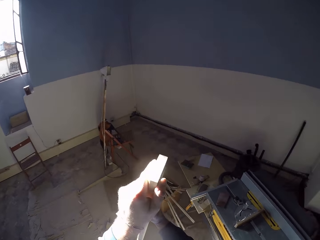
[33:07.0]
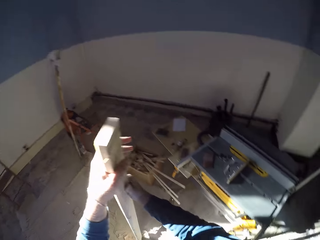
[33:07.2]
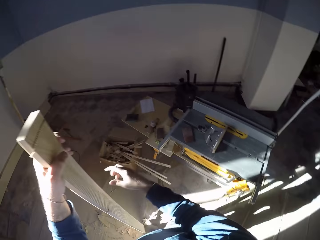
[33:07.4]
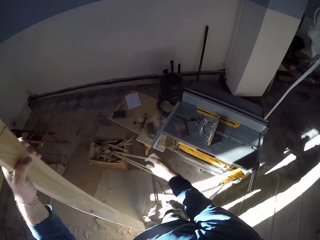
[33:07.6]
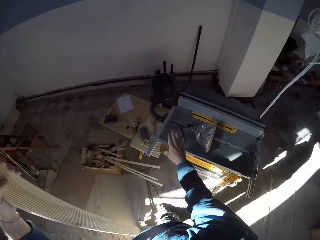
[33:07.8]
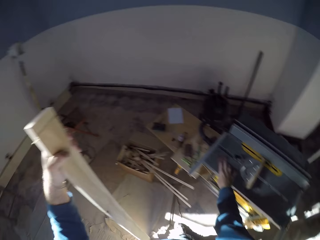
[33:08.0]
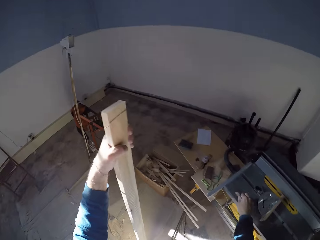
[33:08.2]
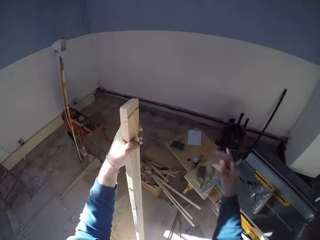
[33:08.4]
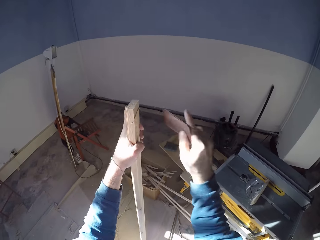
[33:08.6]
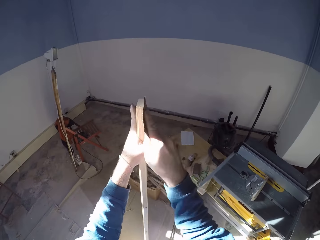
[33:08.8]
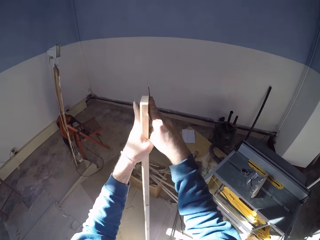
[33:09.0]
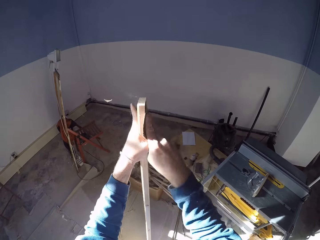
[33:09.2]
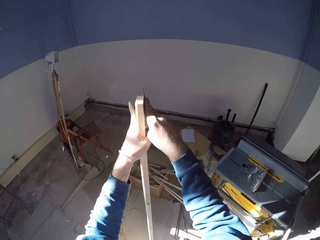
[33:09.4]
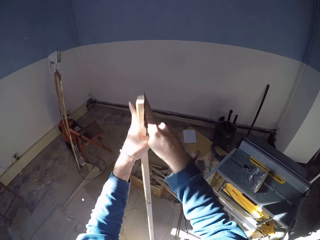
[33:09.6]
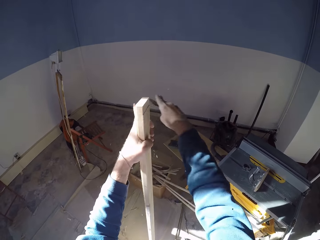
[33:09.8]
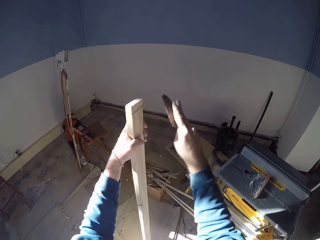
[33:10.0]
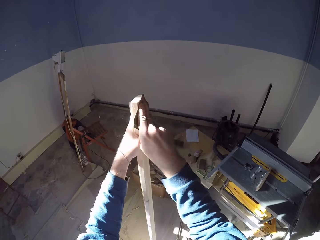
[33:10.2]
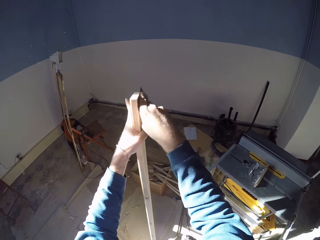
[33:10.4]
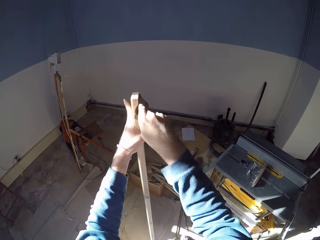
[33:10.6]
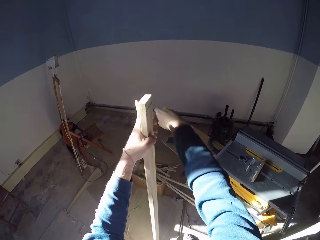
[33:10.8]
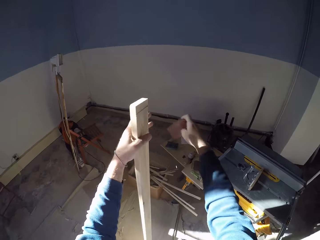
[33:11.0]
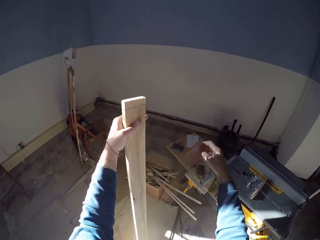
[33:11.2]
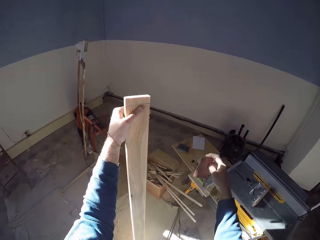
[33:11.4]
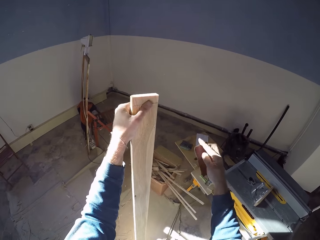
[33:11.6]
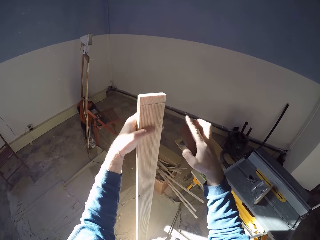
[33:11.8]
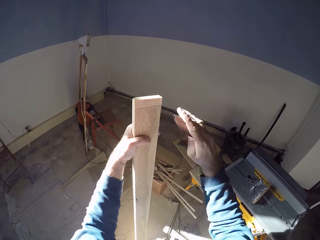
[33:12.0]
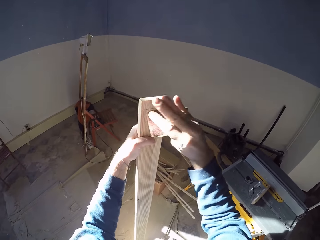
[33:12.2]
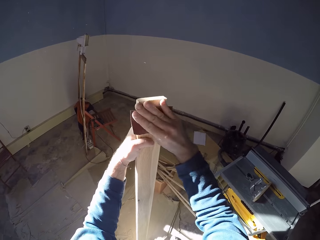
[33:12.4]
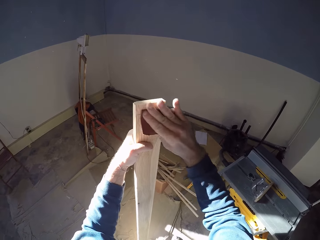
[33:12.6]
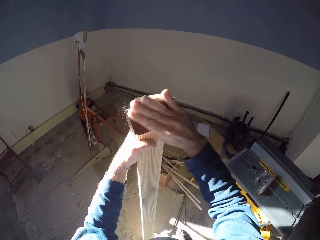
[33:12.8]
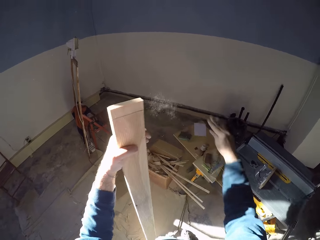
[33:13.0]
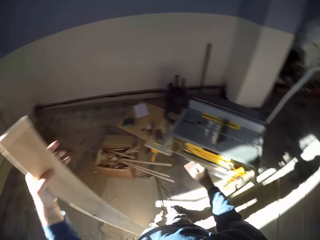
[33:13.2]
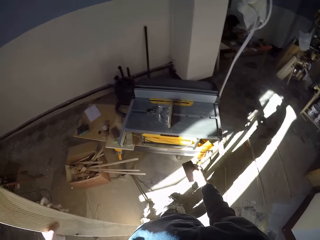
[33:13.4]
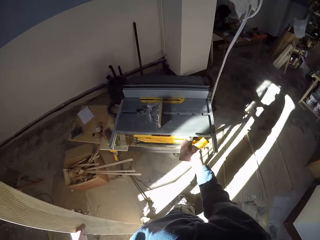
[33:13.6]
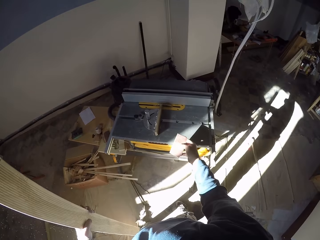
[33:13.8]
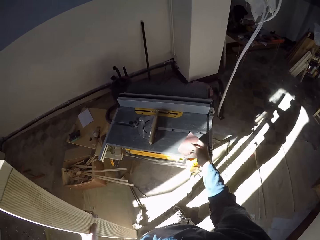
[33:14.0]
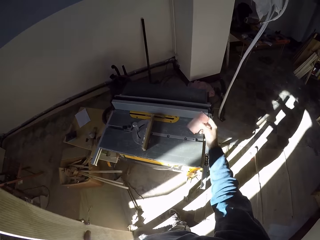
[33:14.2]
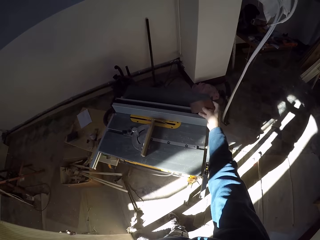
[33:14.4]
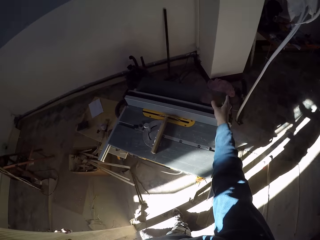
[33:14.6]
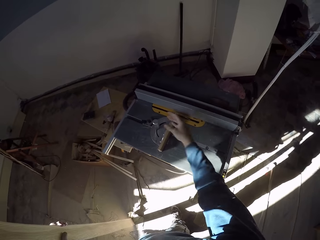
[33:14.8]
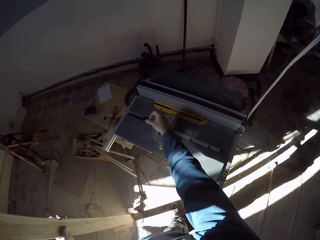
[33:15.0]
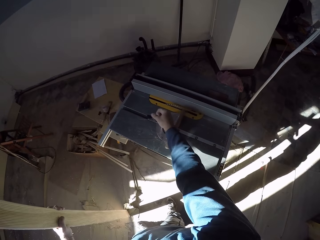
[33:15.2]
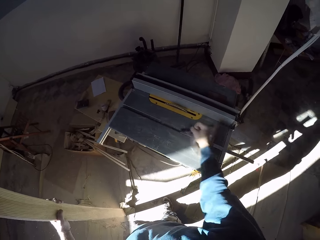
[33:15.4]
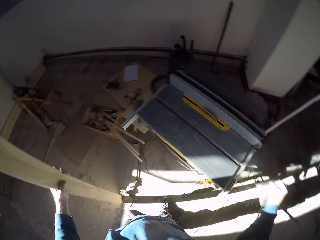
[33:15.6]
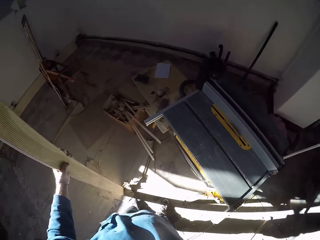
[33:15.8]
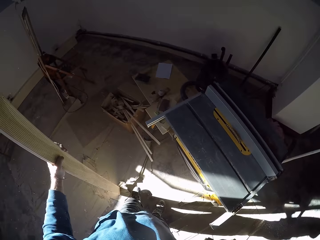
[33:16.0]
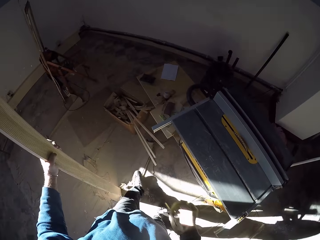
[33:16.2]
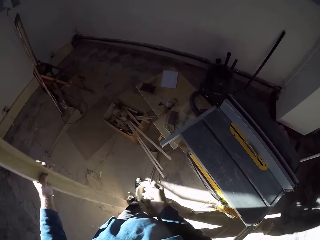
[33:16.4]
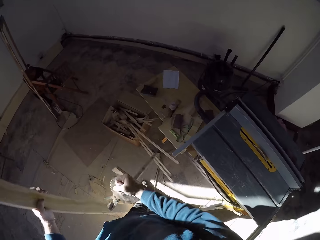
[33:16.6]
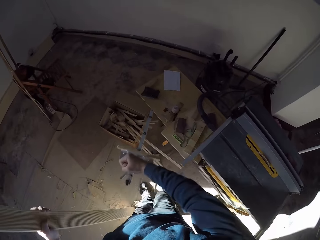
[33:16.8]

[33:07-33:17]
The camera wearer holds the piece of lumber with both hands. He picks up the sandpaper from the table saw with his right hand. He smoothens the wood in his left hand with the sandpaper in his right hand. He drops the sandpaper on the table saw with his right hand. He pulls out a miter gauge from the table saw with his right hand.

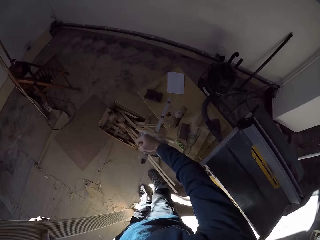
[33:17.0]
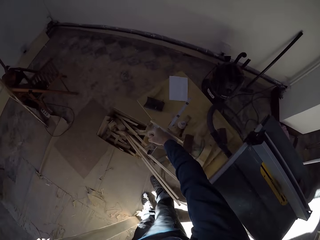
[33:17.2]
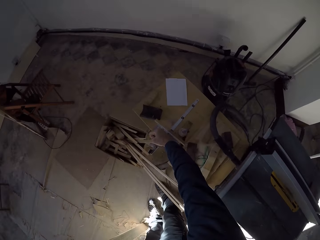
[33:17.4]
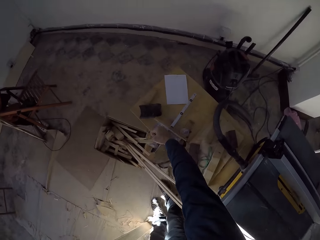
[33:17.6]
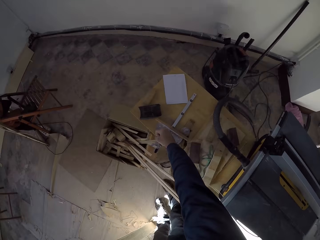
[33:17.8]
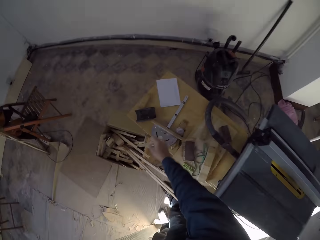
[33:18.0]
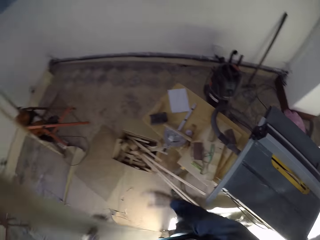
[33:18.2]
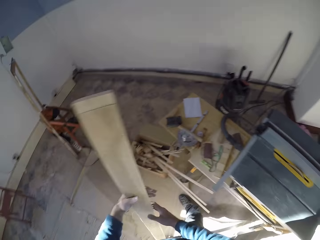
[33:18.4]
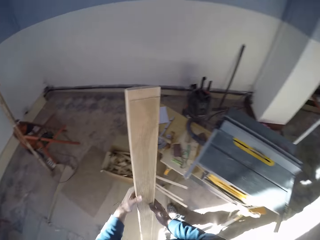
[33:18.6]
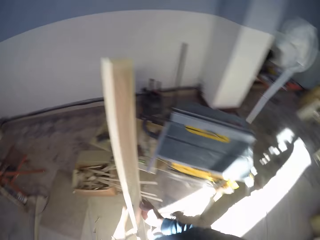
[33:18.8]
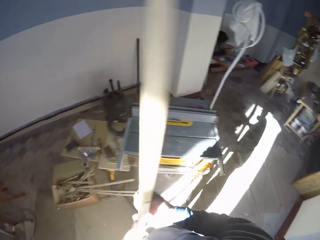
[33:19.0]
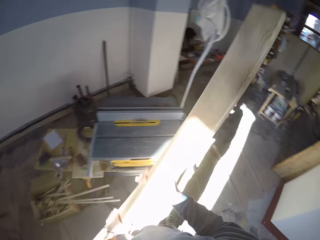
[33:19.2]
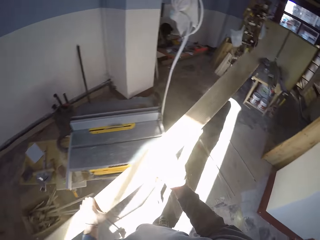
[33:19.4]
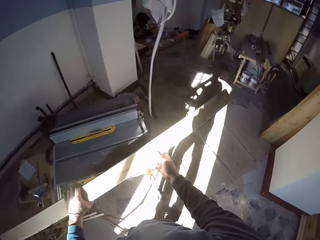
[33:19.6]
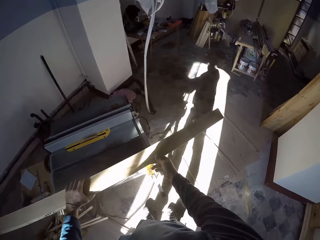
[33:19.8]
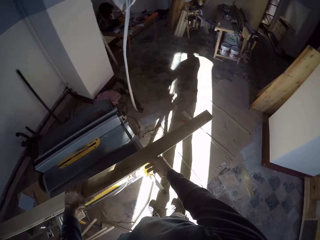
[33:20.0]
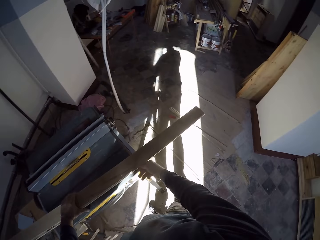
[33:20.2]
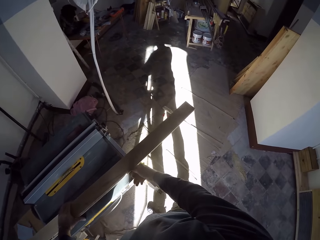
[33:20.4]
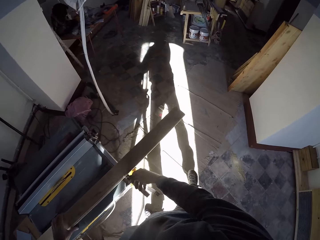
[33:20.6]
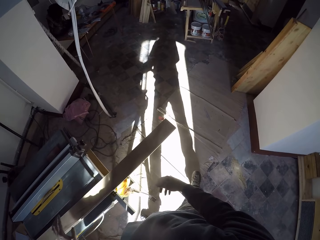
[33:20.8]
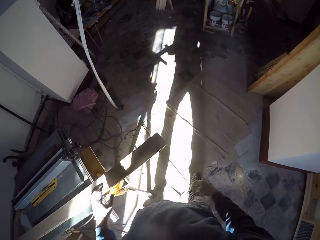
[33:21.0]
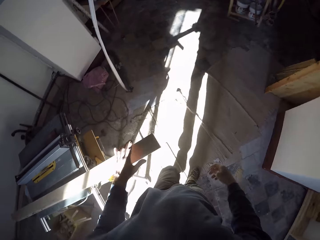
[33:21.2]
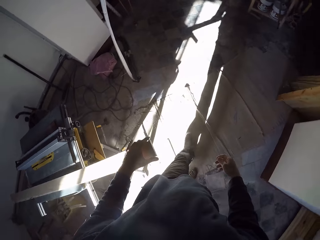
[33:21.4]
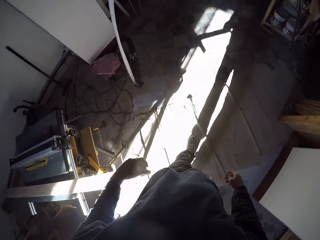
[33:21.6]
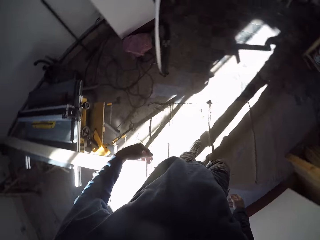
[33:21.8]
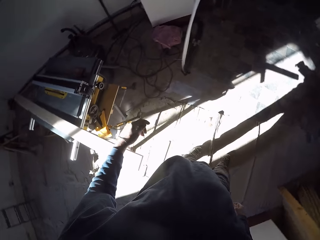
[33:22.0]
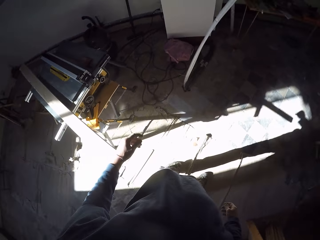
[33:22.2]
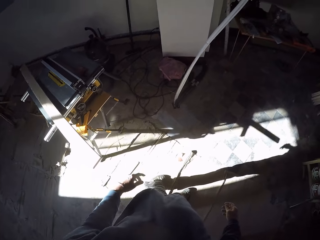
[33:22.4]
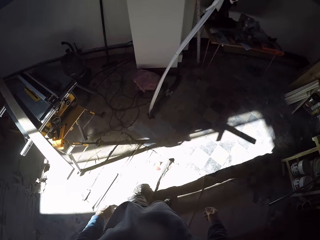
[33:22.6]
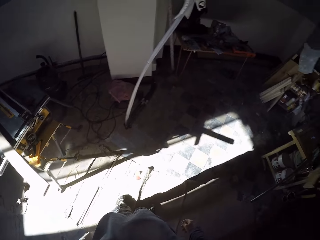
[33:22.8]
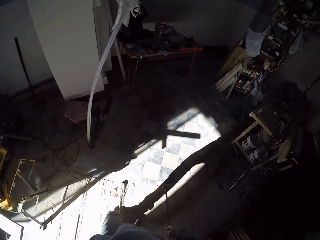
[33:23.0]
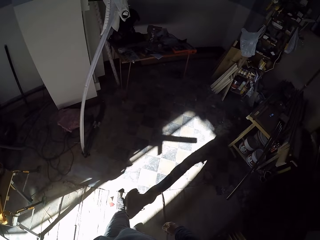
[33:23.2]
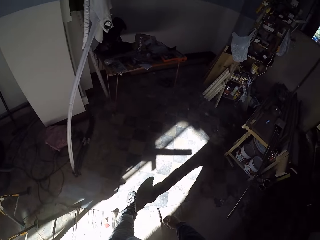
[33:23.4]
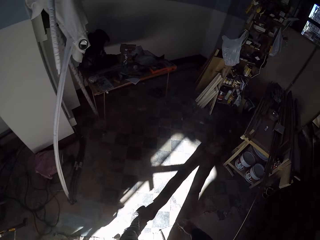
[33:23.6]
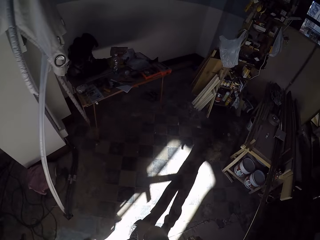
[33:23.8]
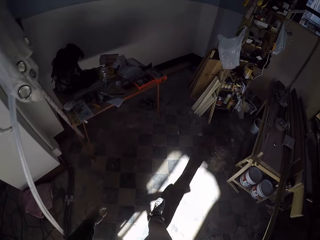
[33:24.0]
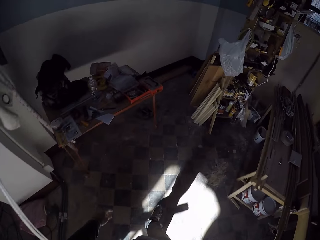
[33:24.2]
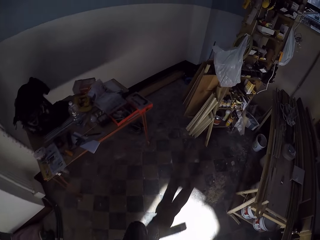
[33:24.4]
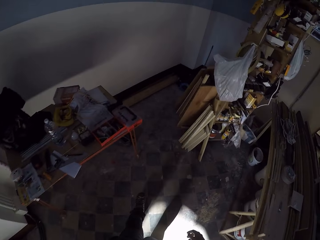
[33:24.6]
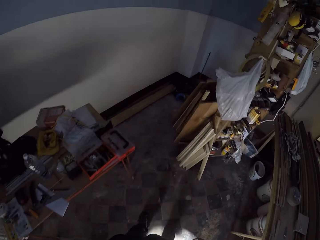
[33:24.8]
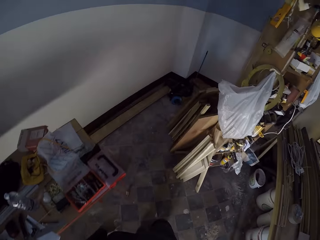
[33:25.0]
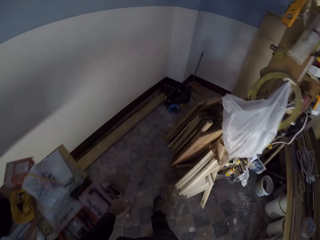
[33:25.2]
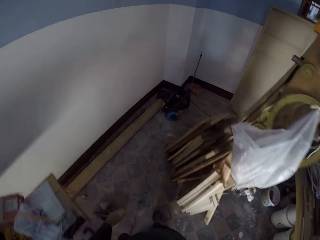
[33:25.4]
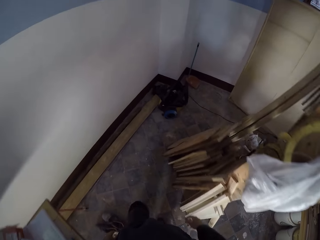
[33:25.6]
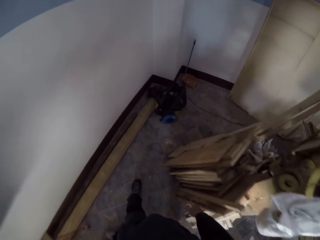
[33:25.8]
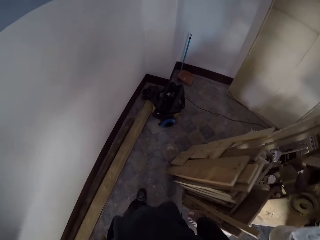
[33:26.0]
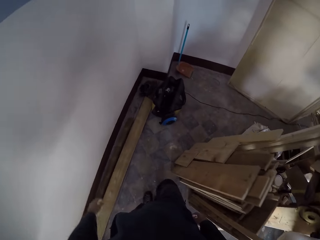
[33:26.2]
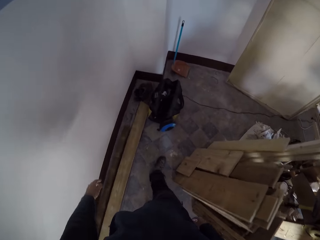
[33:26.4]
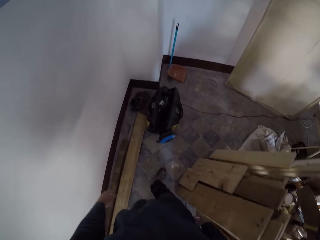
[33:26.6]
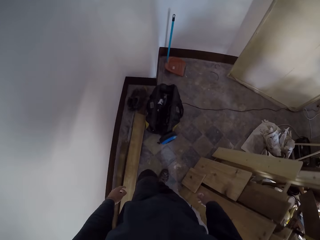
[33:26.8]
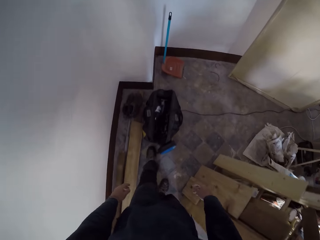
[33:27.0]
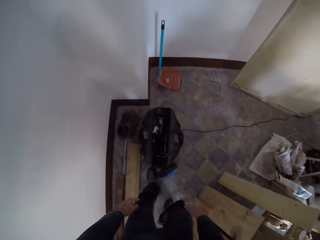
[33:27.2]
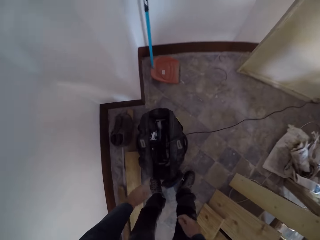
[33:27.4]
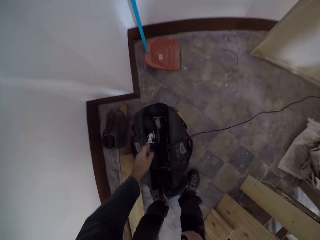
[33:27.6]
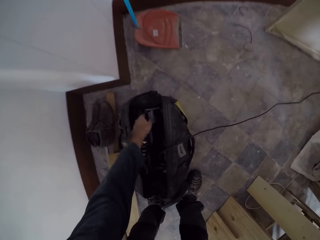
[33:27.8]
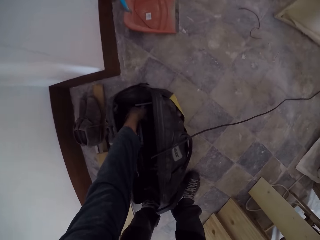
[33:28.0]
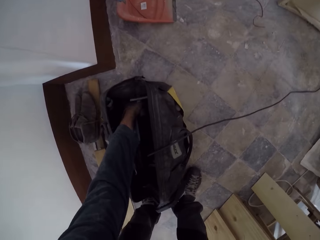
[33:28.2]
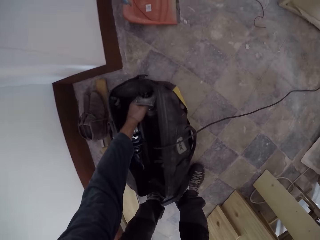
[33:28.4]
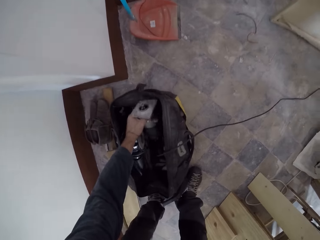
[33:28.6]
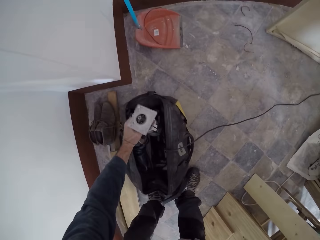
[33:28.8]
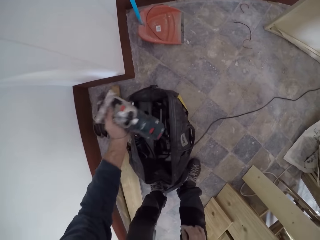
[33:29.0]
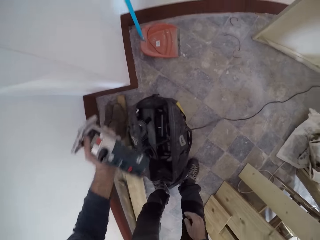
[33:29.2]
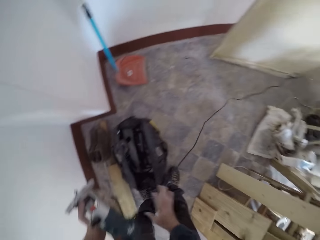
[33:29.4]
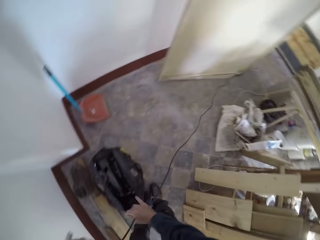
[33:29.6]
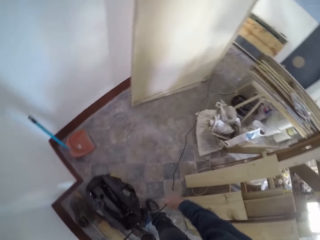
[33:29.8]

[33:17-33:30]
The camera wearer drops the miter gauge from his right hand to the table. He carries the piece of wood with both hands. He drops the wood on the table saw with his hands. He walks in the workshop. He picks up an electric power drill from the tool bag.
